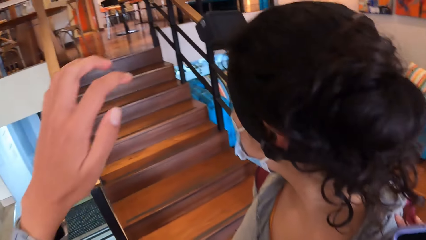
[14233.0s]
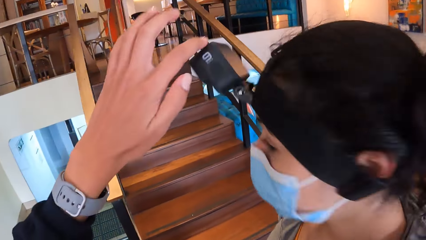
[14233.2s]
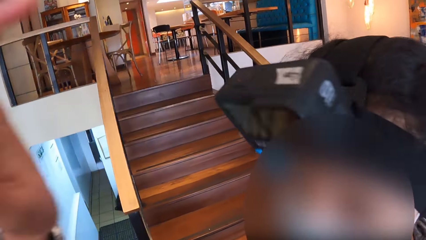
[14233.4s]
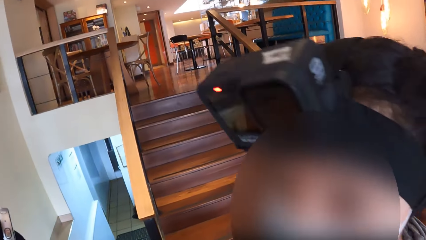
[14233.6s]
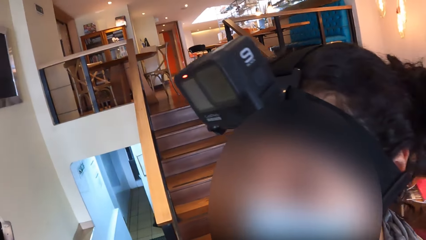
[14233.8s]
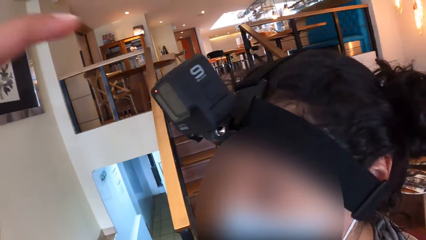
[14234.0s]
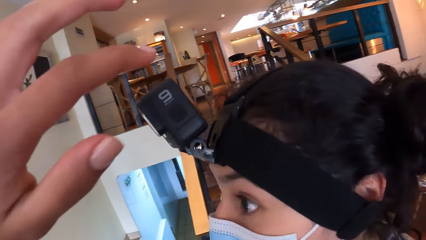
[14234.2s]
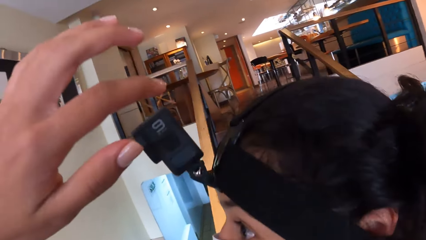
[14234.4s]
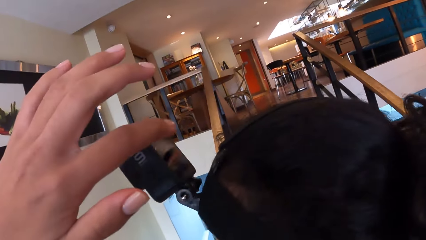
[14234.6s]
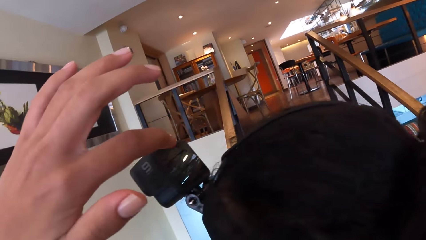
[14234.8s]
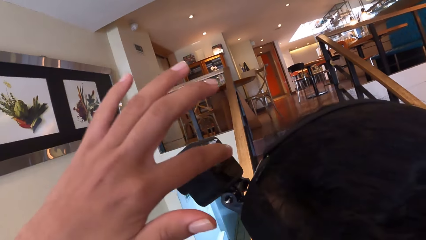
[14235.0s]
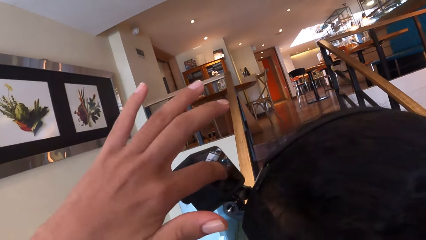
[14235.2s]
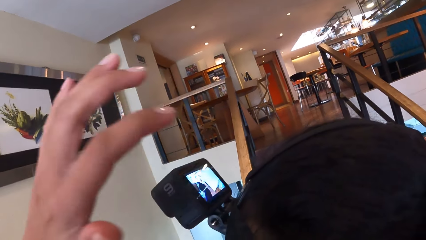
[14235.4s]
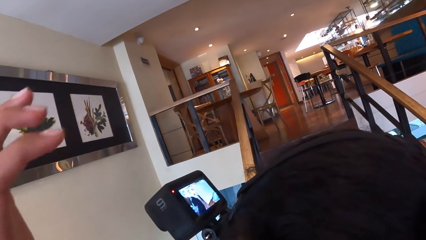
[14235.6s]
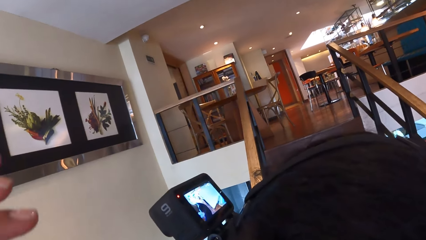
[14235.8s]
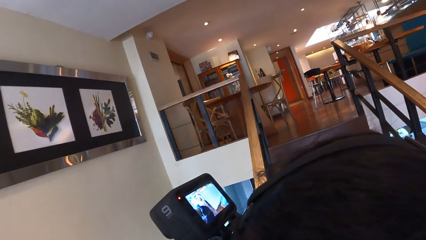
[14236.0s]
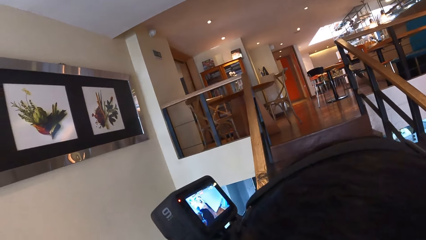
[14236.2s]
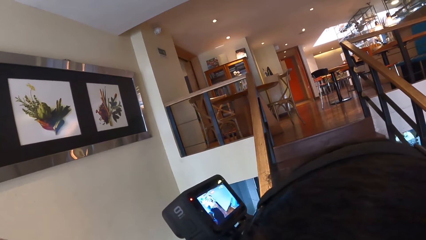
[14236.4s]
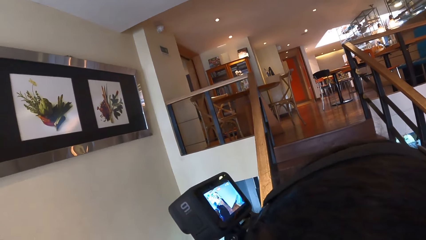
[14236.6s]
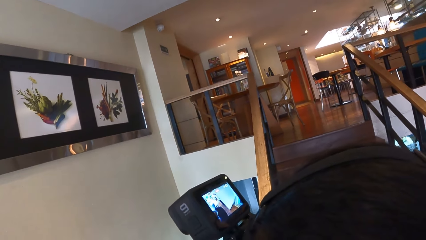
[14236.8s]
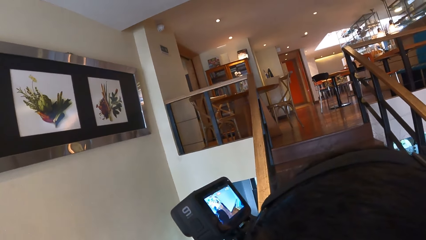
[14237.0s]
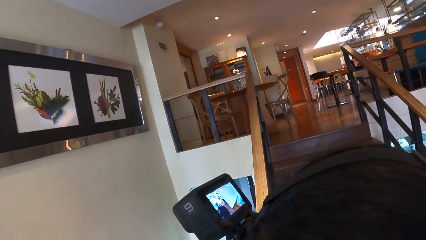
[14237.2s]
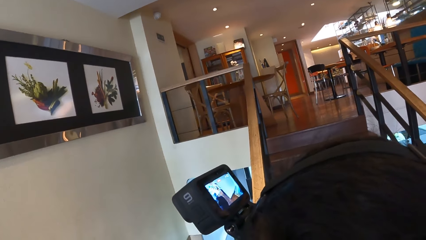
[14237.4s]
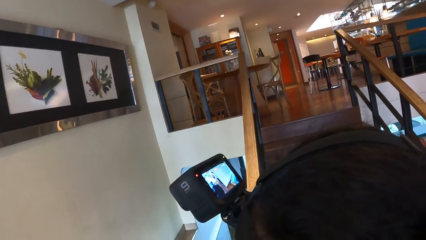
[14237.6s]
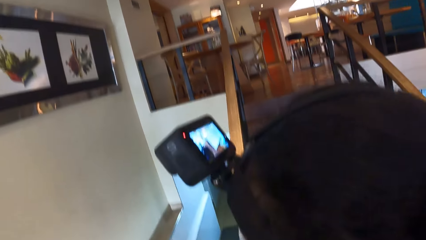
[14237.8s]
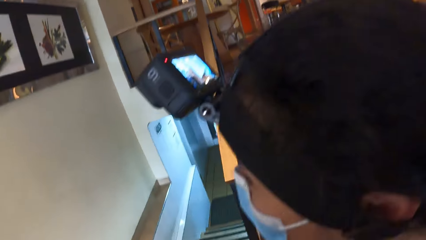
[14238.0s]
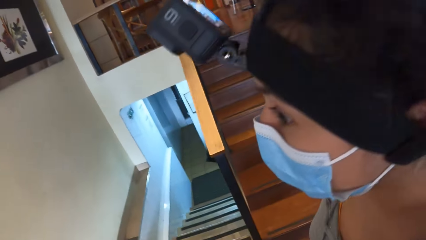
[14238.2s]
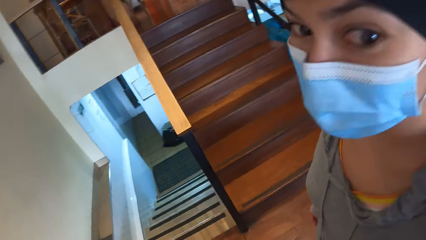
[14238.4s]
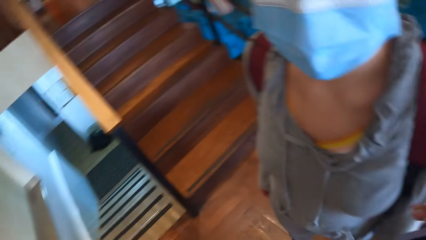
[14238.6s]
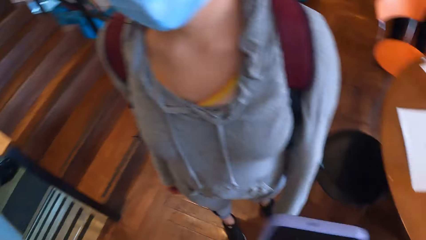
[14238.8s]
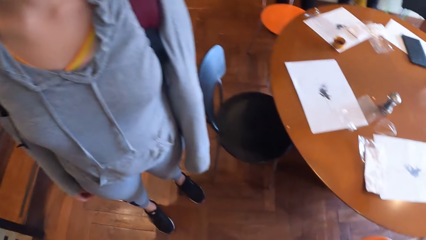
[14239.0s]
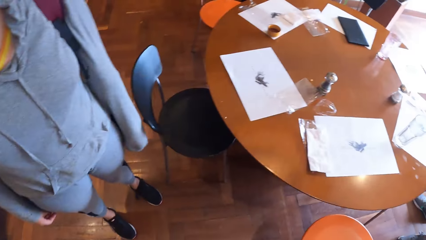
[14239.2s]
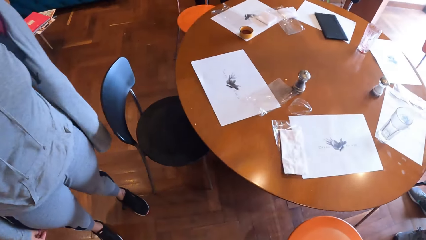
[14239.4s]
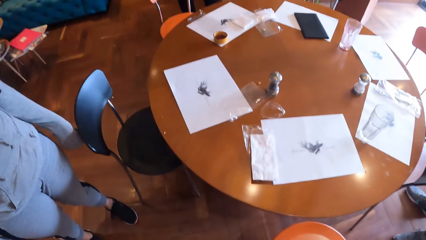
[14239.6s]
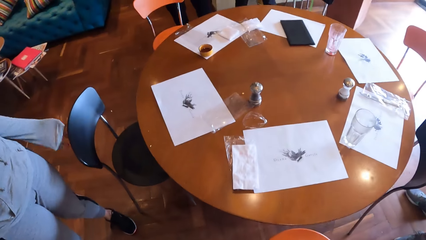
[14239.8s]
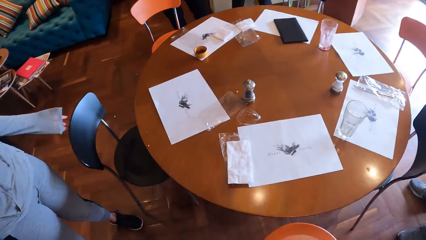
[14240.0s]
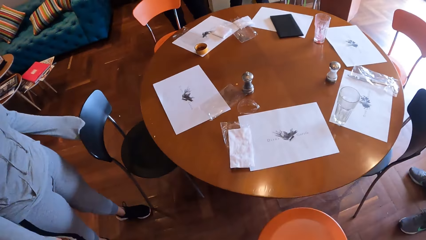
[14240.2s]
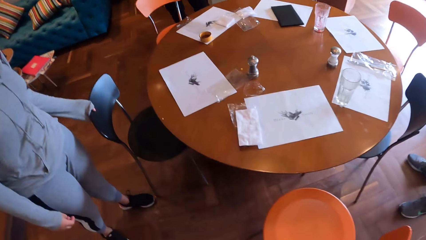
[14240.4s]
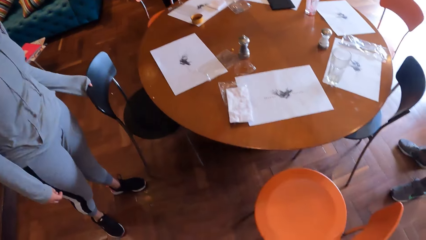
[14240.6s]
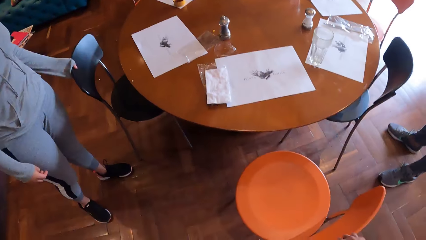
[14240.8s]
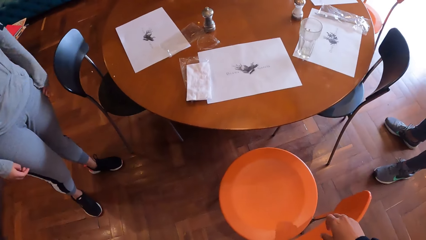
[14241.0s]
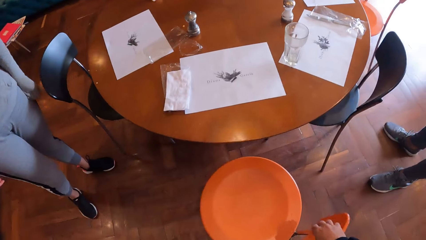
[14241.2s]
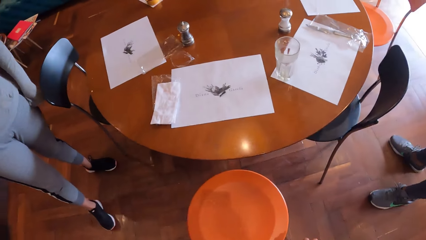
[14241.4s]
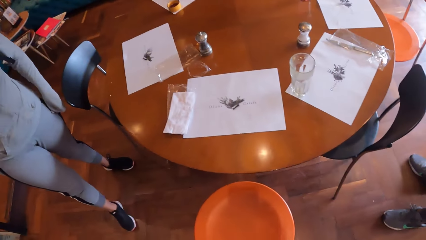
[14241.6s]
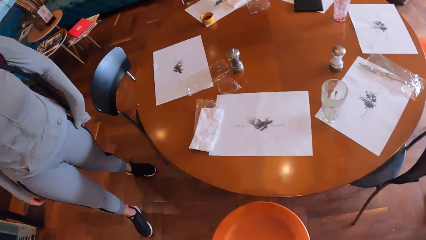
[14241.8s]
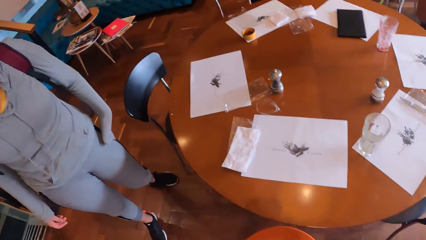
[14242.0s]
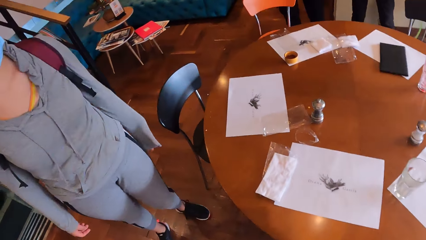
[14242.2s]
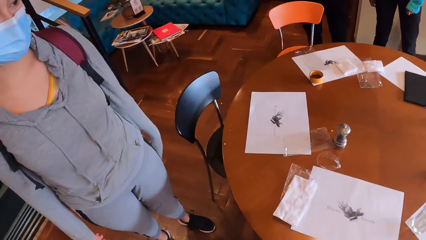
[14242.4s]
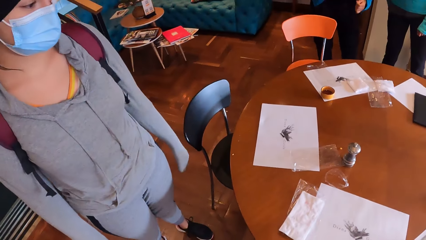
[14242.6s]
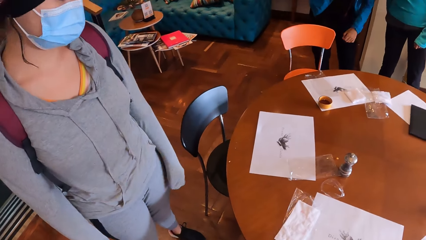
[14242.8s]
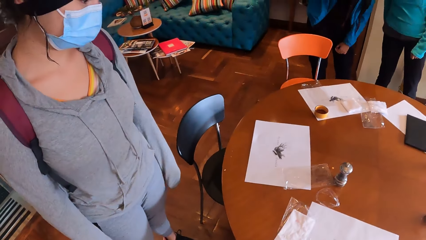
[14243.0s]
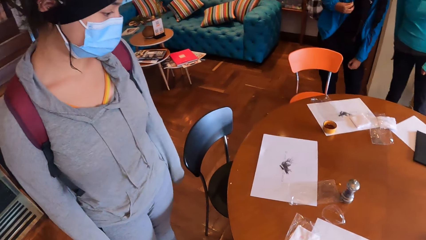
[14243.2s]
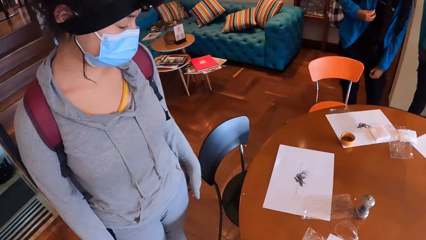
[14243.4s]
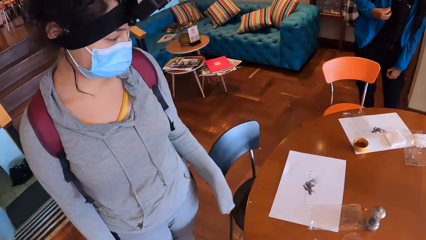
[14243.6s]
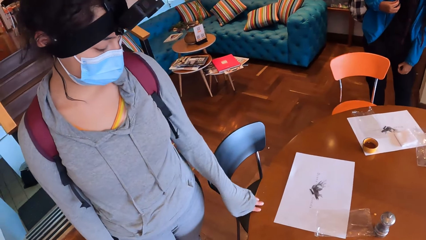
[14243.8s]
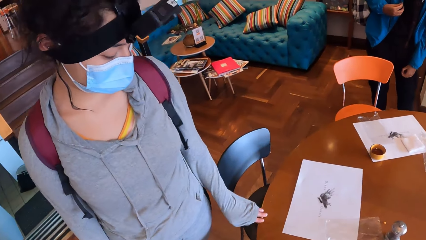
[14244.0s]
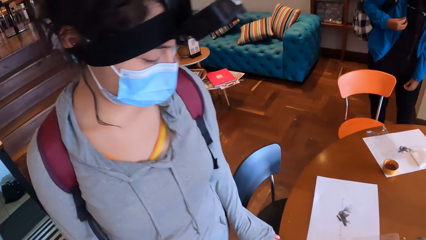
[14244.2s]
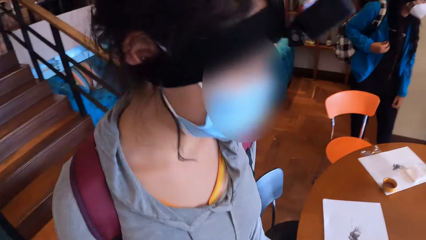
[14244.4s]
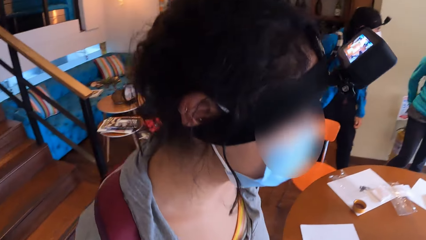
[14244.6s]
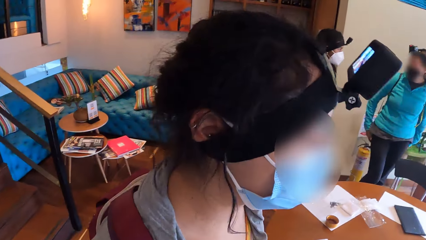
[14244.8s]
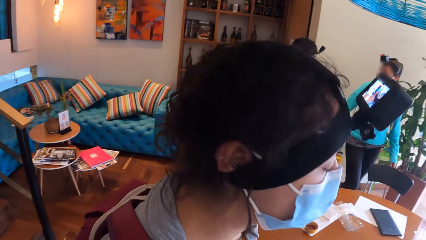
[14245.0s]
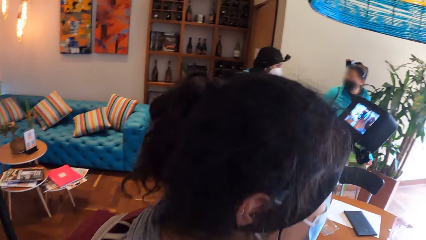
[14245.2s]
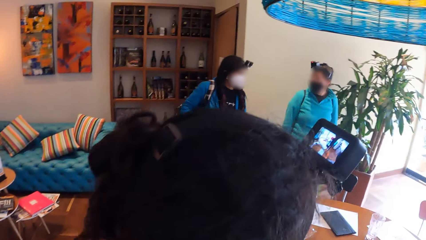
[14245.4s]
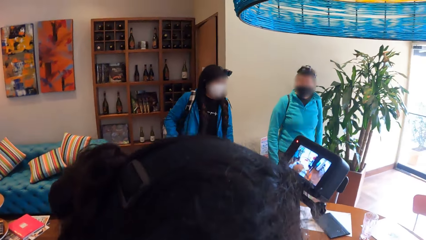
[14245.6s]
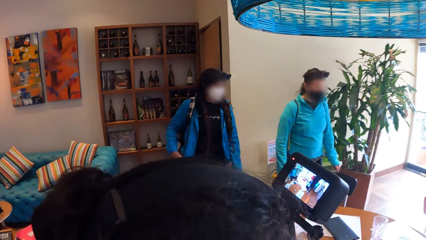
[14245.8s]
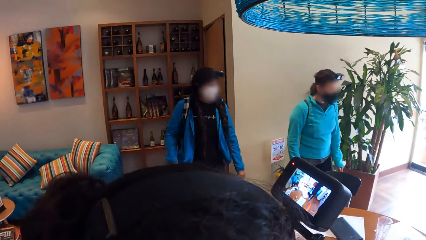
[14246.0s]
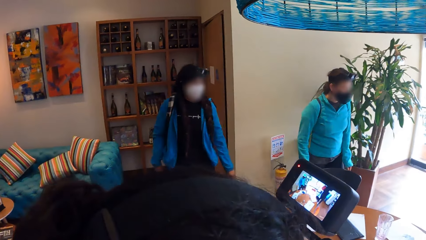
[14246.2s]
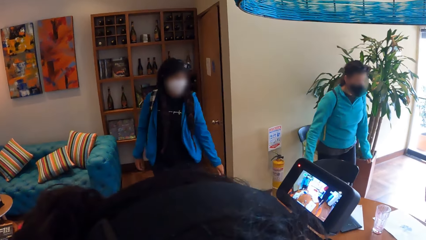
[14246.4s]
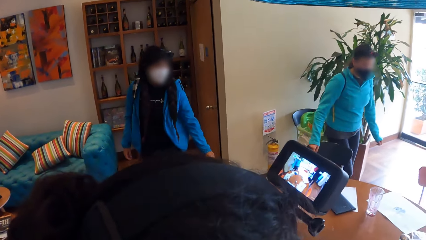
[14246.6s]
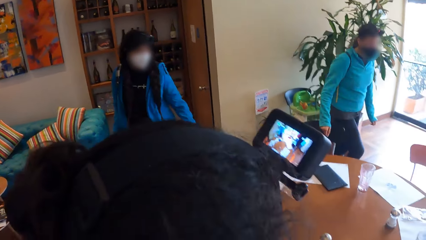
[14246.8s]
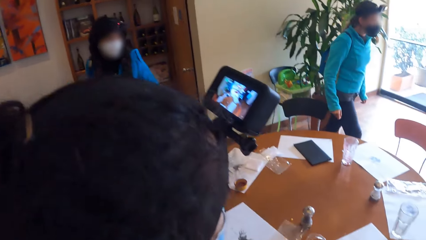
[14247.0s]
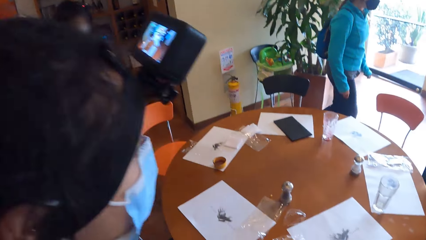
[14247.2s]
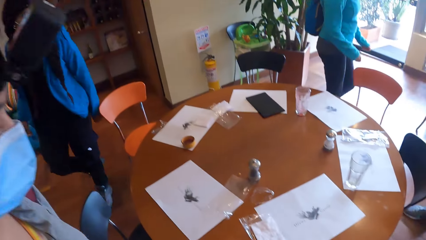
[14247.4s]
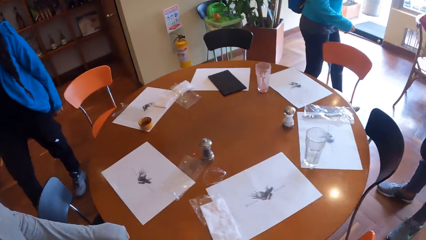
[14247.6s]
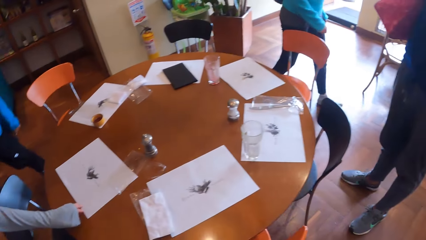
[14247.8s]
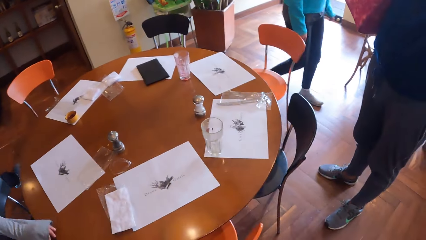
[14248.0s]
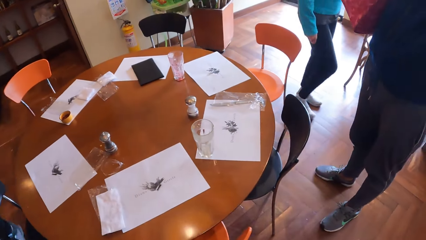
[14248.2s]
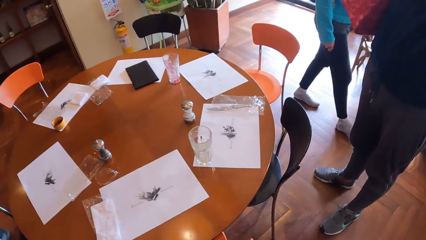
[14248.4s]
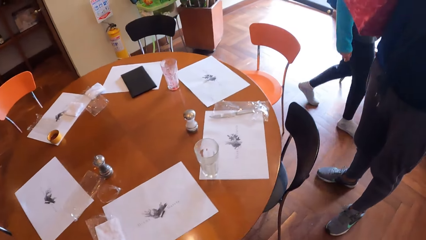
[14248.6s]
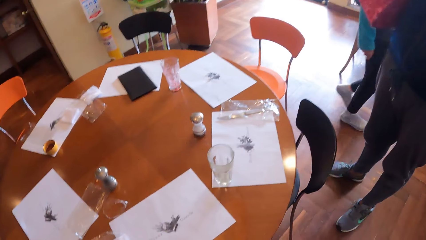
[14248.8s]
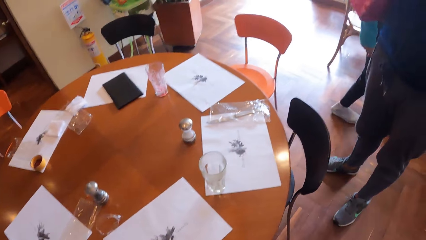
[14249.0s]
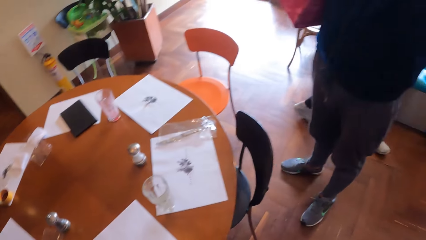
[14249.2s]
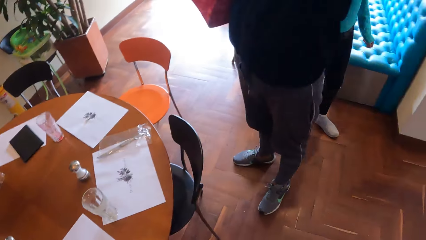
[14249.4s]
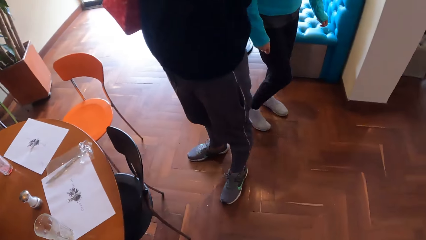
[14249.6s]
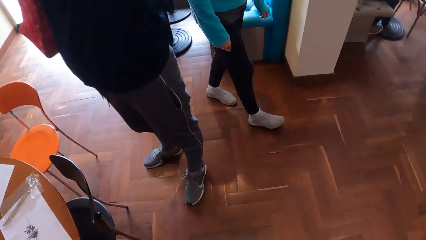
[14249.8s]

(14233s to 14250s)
The camera wearer touches the screen of the camera on the woman with her left hand. She looks around. The woman moves the chair with her left hand. Another lady walks away.
